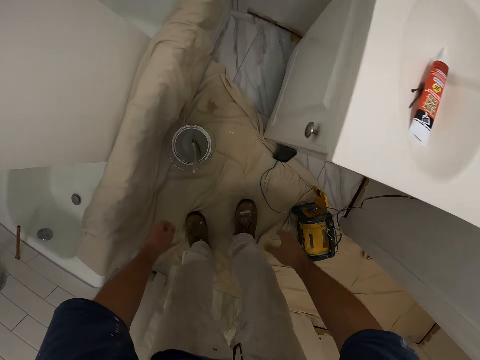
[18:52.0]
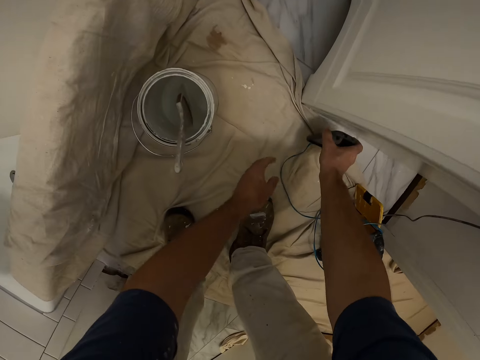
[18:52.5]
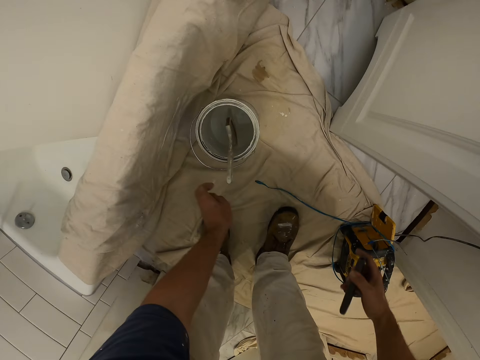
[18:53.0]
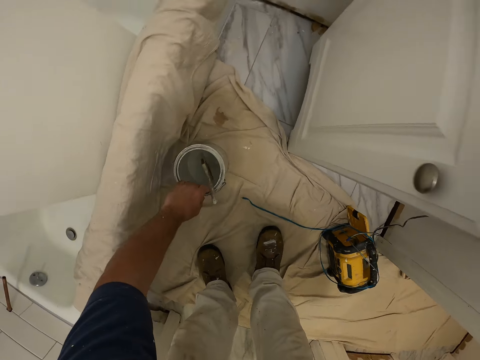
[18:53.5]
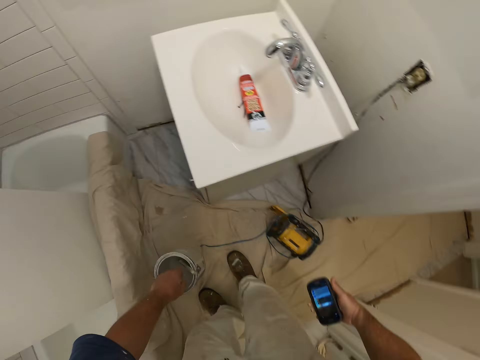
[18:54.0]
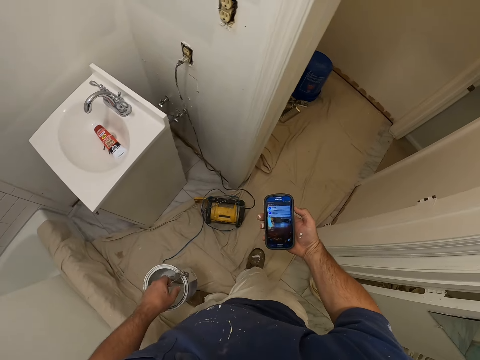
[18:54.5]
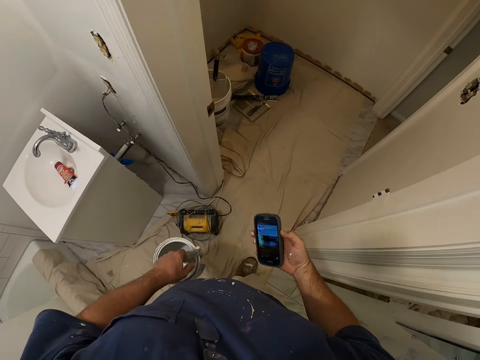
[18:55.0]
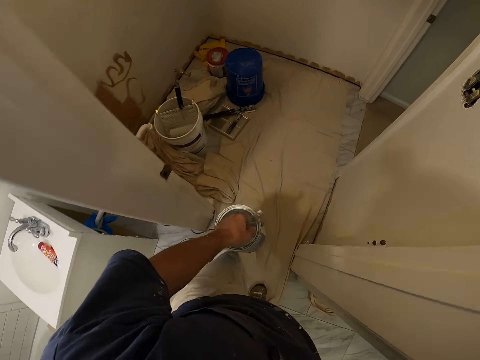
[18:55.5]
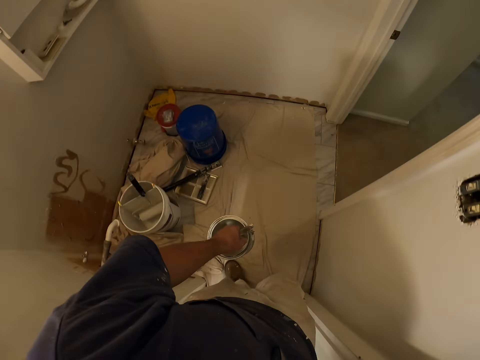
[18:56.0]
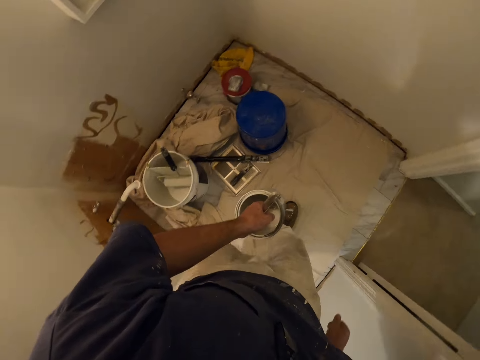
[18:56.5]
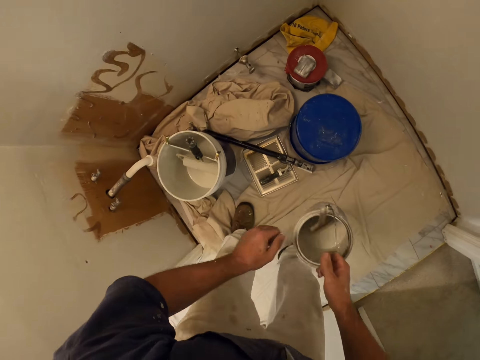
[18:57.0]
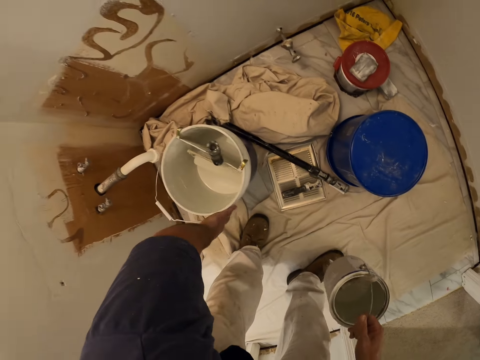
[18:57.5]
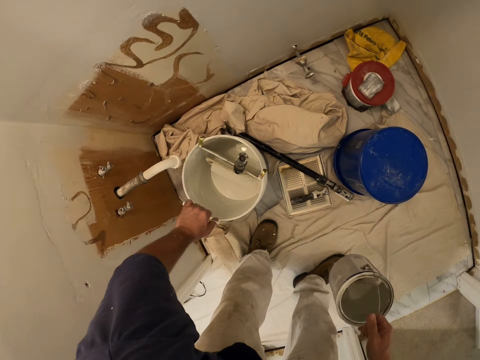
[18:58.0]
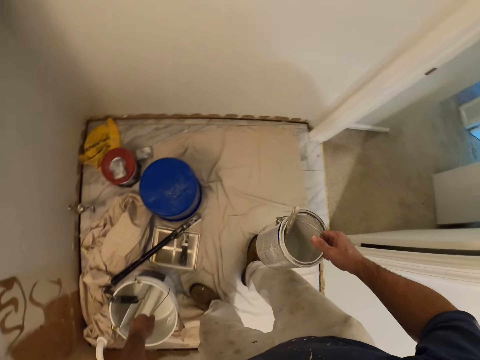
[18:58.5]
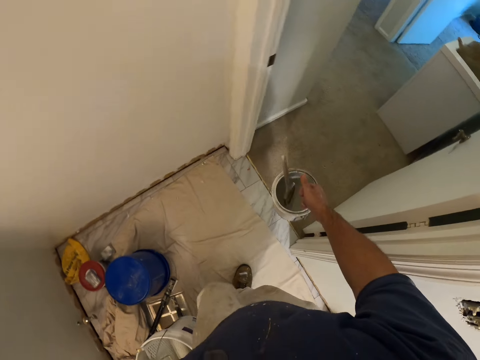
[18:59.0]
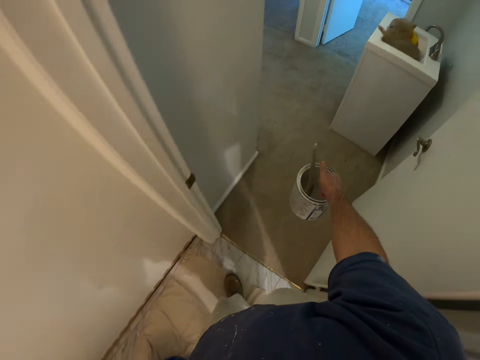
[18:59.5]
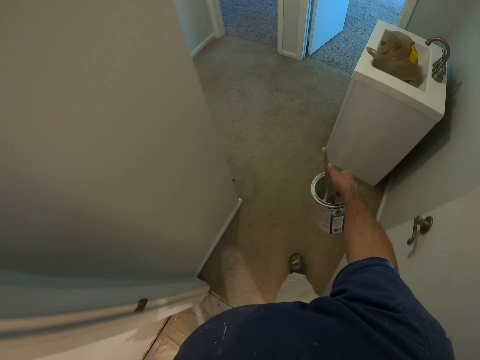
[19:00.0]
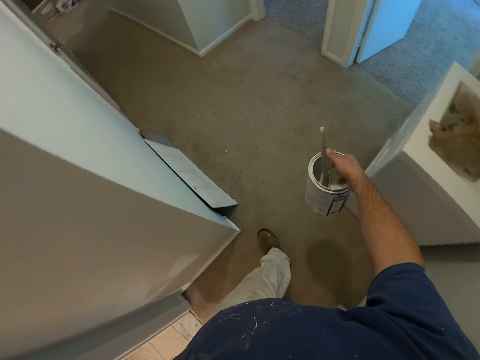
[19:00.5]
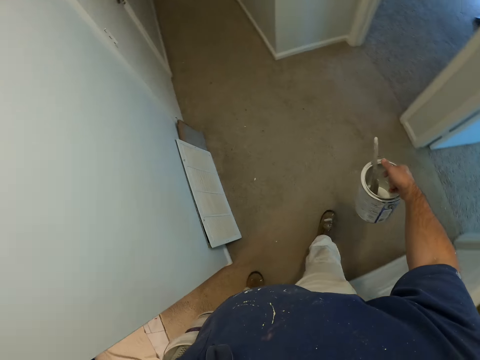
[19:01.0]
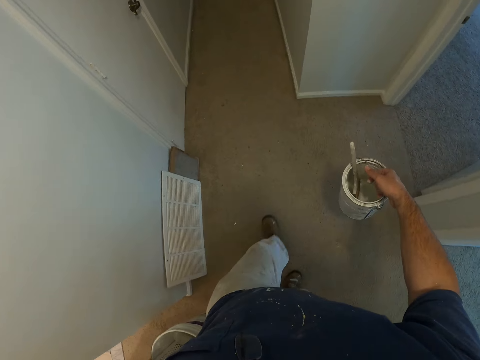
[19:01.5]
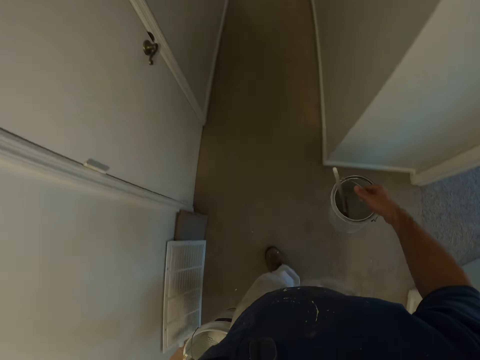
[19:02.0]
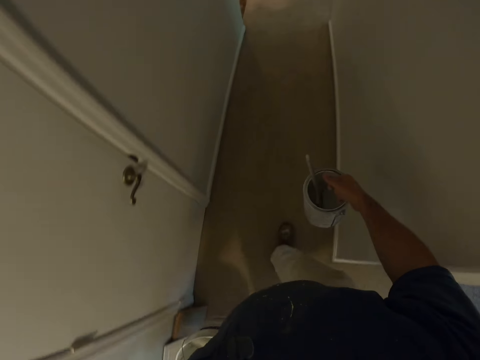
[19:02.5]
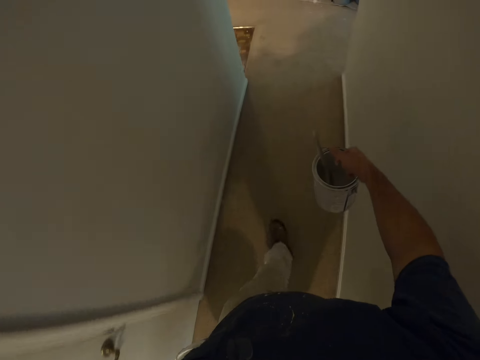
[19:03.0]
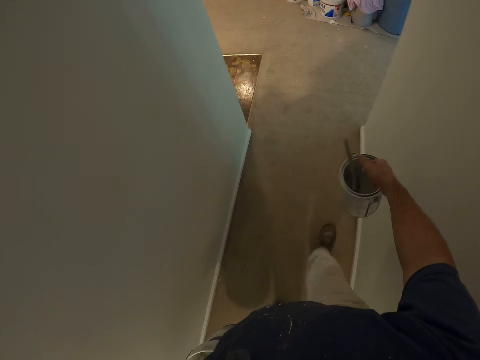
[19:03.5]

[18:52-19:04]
The camera wearer picks up the phone. He unplugs his phone from the inverter. He picks up the paint. He carries the smaller paint container. He looks at the phone. He turns right. He puts the phone in the pocket. He walks back into the room. He holds the paint with his right hand. He picks up the paint bucket. He carries the bigger paint container with his left hand. He walks out of the room.

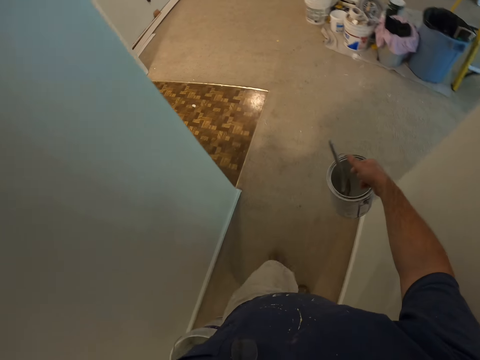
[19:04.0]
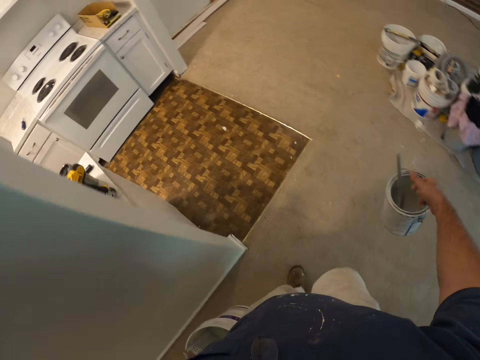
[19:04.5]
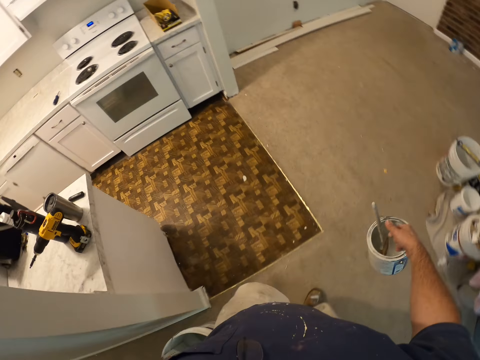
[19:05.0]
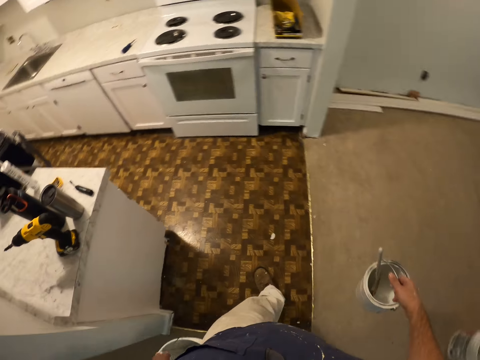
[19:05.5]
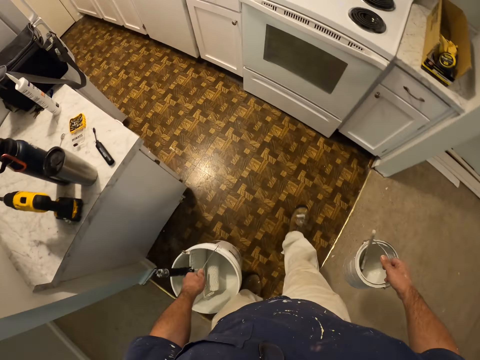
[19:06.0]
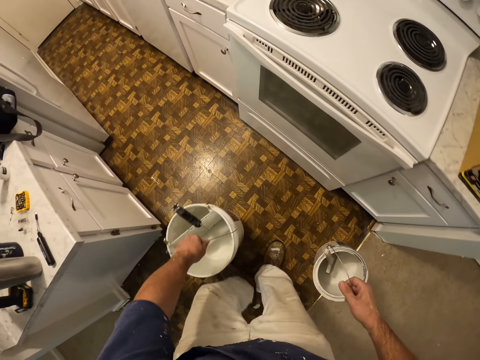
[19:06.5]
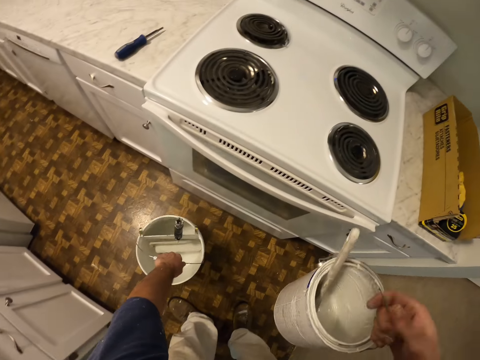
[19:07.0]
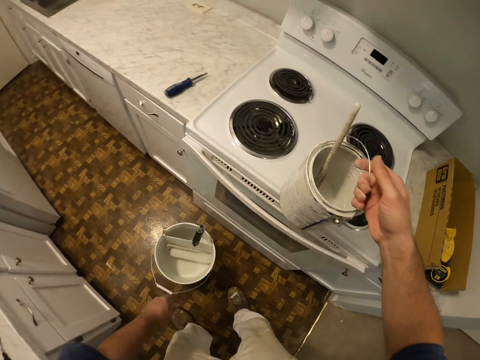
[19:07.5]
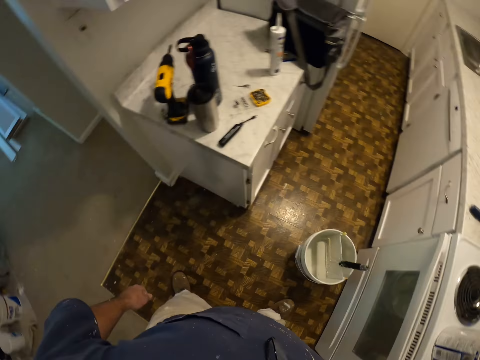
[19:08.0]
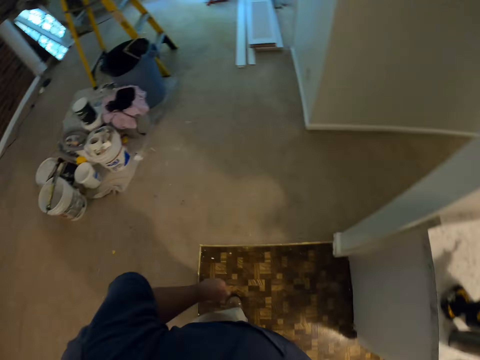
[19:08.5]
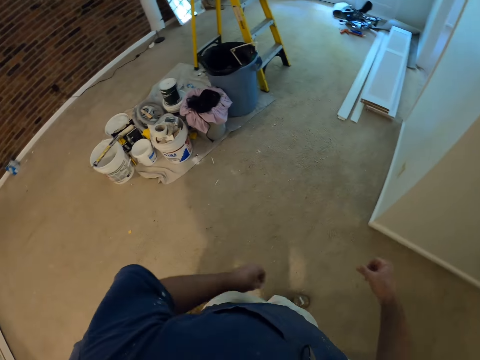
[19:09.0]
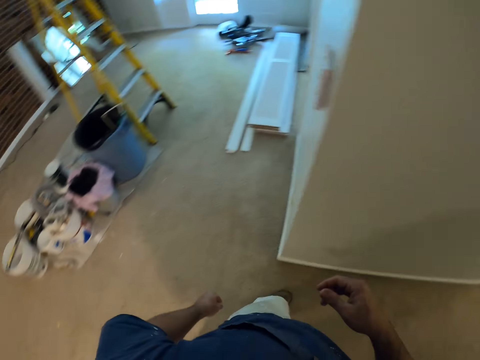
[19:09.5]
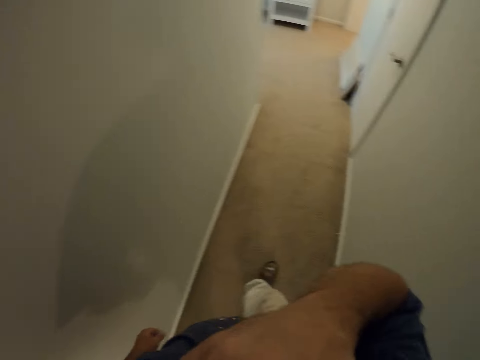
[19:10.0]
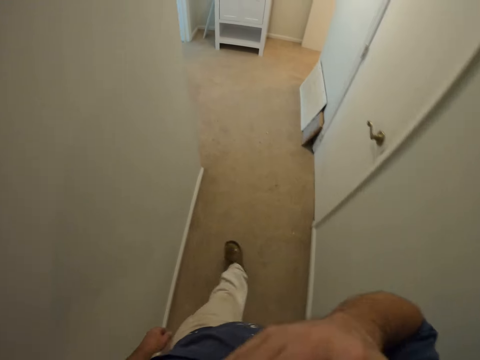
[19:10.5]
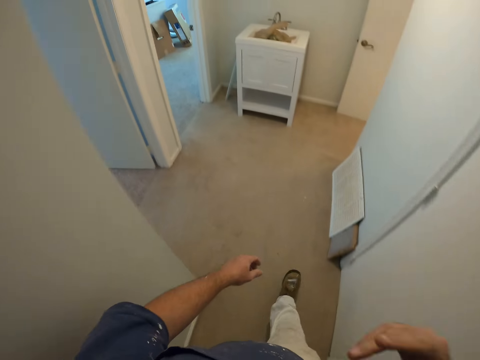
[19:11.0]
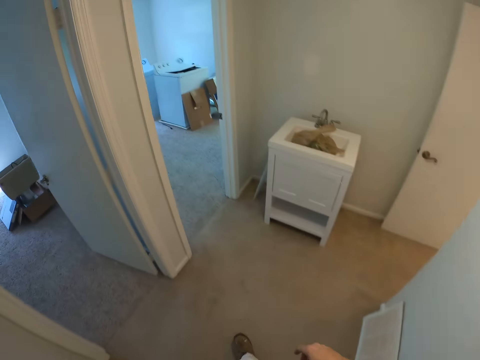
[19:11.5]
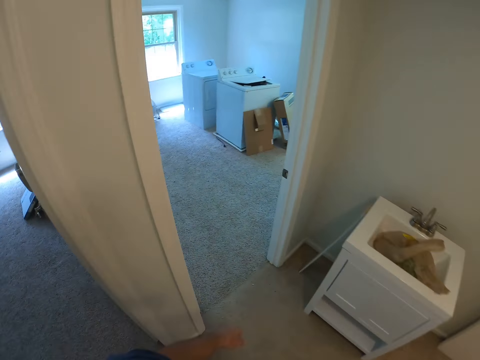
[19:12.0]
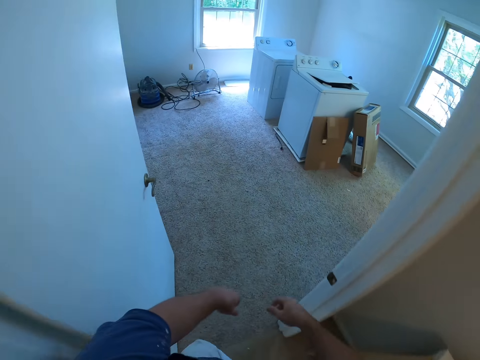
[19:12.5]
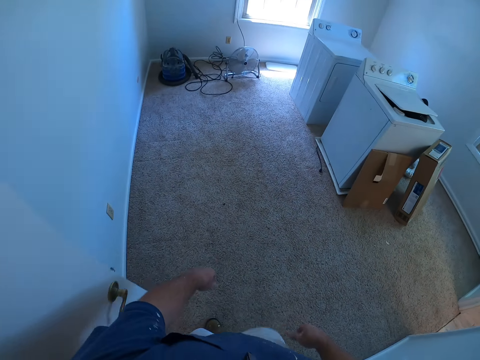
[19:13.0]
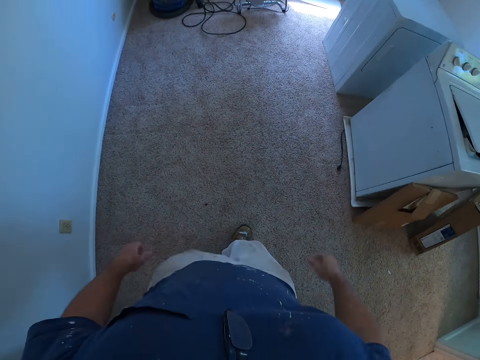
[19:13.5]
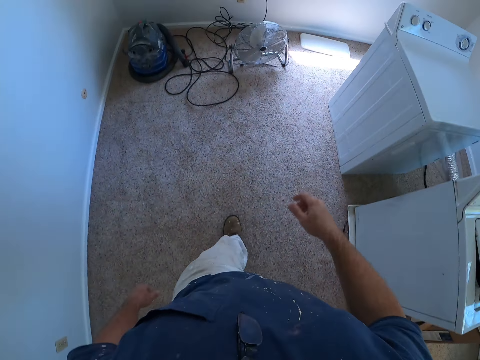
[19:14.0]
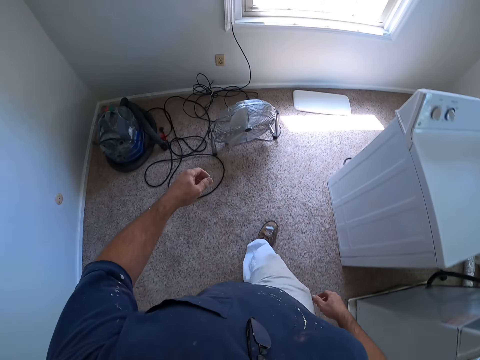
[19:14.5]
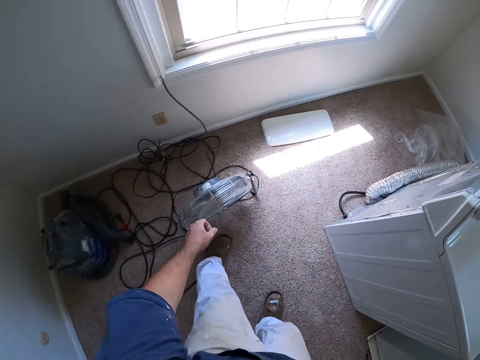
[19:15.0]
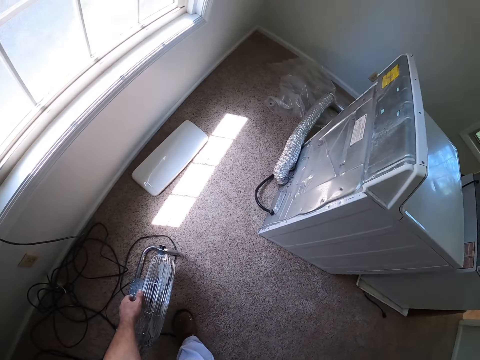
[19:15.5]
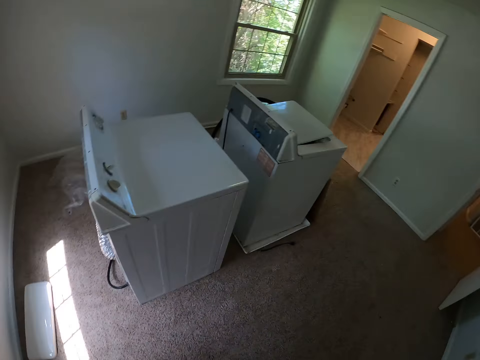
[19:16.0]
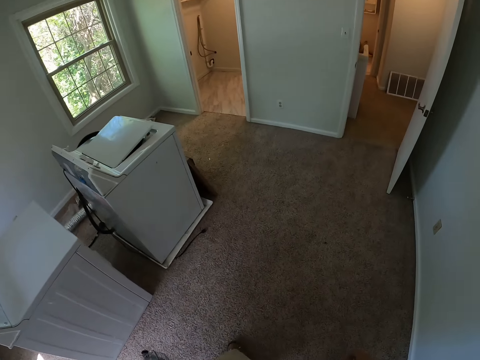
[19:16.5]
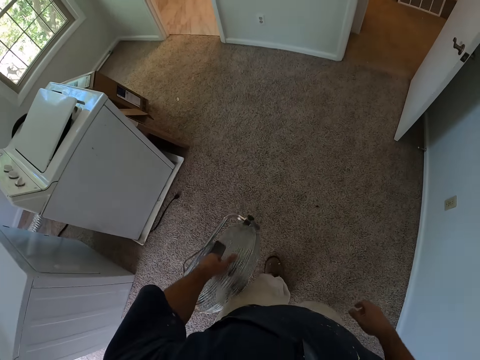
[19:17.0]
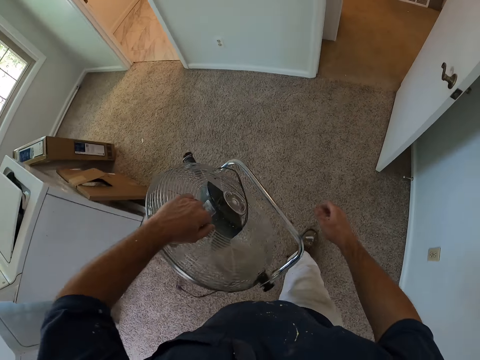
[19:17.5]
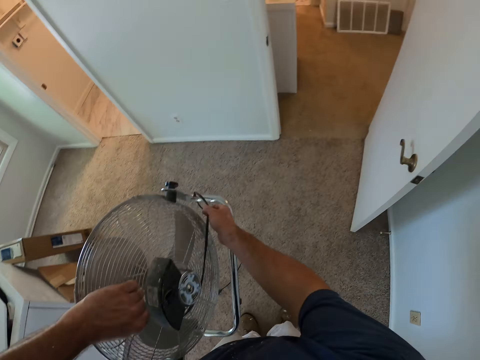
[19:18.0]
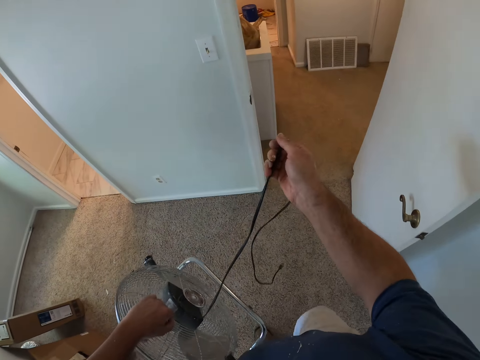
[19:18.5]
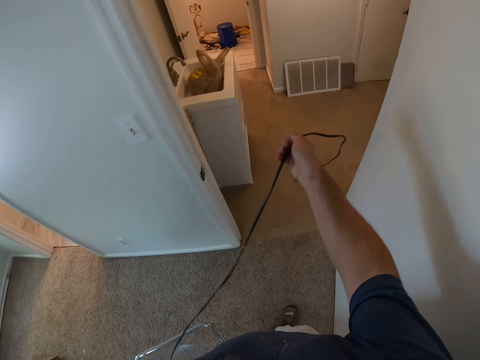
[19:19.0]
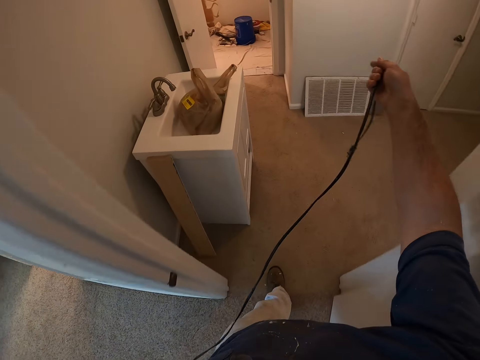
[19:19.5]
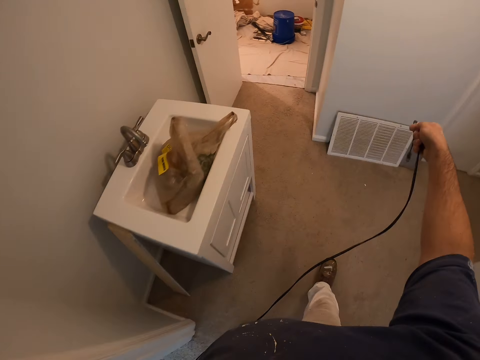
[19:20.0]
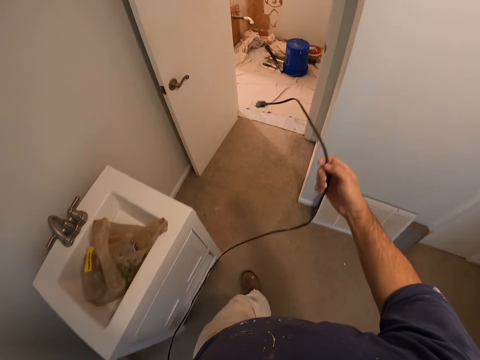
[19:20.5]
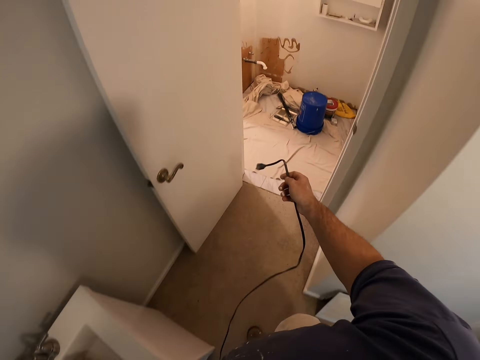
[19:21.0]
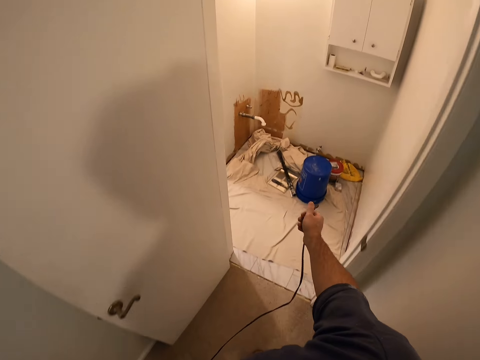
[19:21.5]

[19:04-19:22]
The camera wearer walks into the kitchen with the paint containers in his hands. He drops the bigger paint container on the floor. He drops the bigger paint container on the gas cooker. He turns around. He walks out of the room into another room. He picks up the fan. He carries the wall fan on the floor. He turns around. He walks out of the room with the wall fan. He holds the cable.
